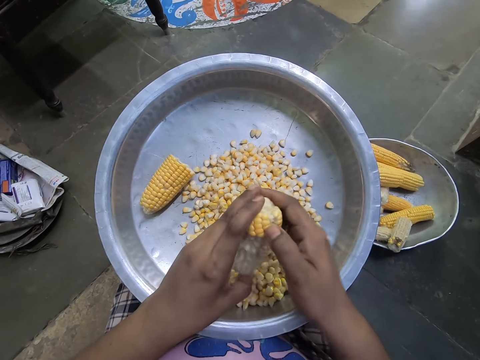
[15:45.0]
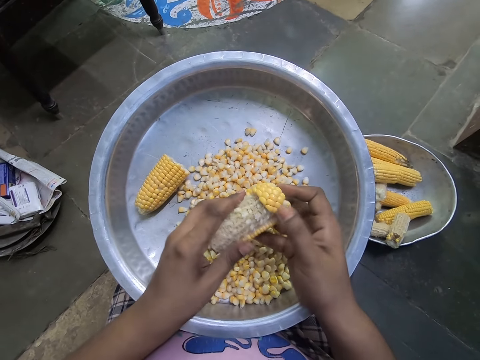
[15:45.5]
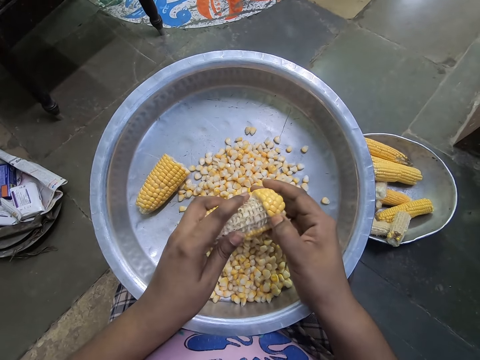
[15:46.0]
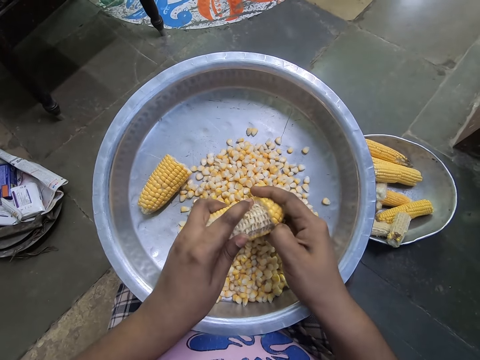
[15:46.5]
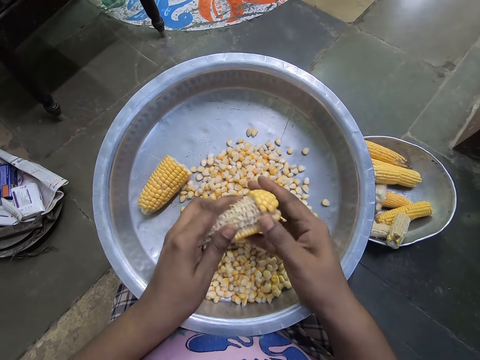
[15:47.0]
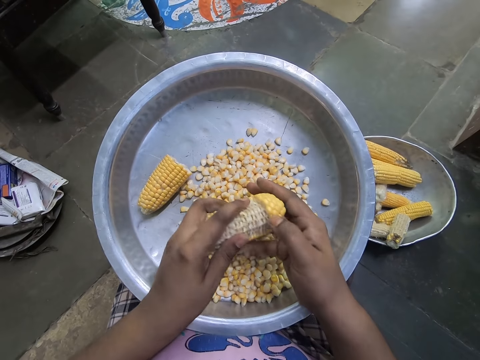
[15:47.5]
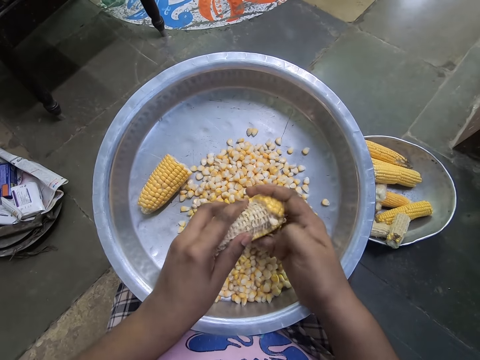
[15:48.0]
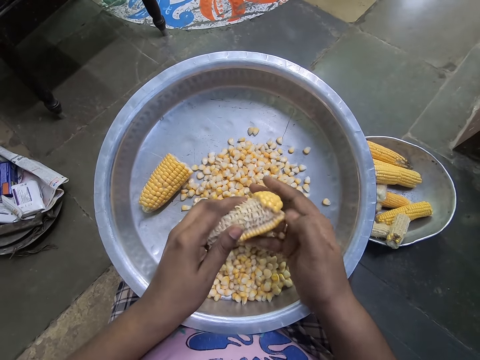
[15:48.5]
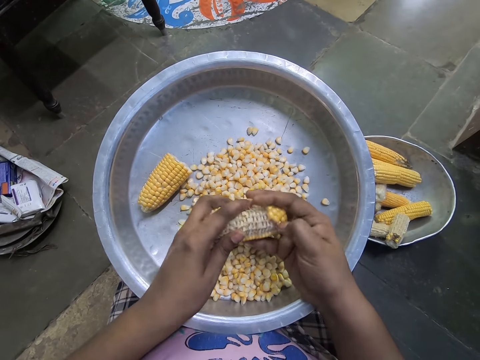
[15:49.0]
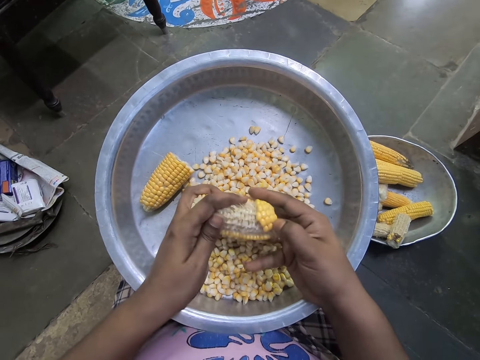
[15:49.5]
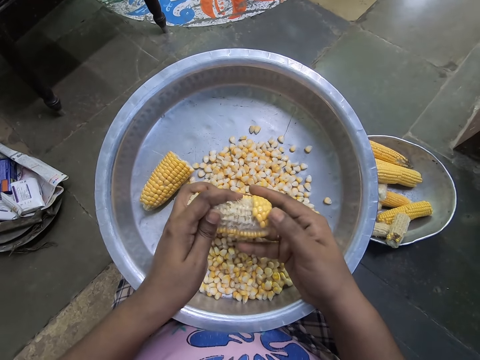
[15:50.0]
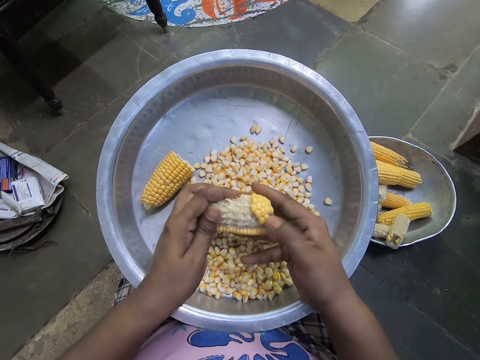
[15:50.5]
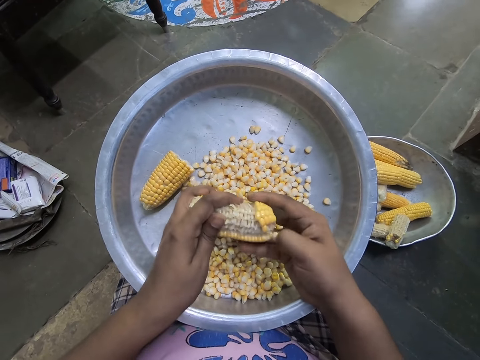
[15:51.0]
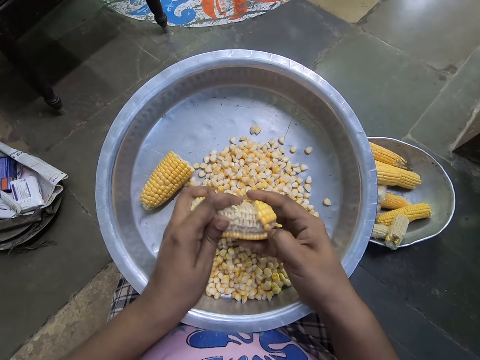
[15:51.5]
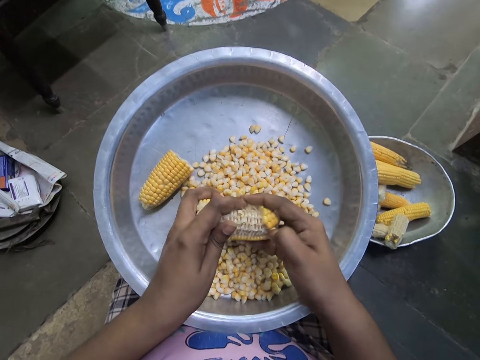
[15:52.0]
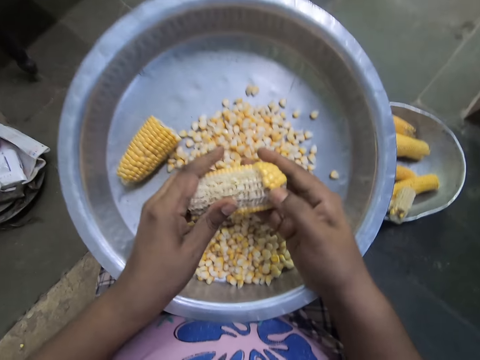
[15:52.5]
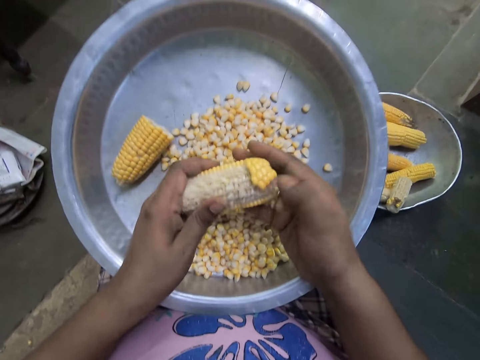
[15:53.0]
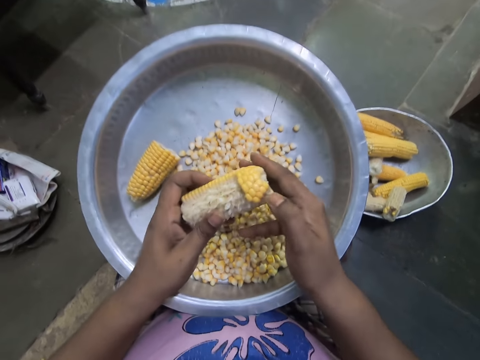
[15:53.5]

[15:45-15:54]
The camera wearer rotates the corncob in her hands. She shells corn from the corncob into the stainless tray on her lap with her right hand.

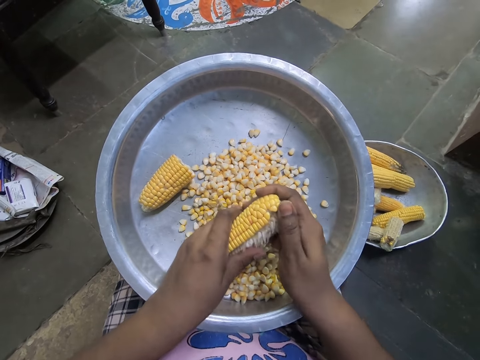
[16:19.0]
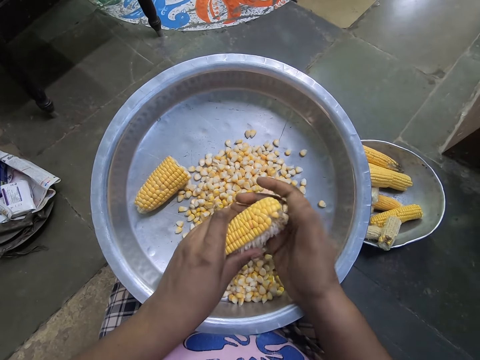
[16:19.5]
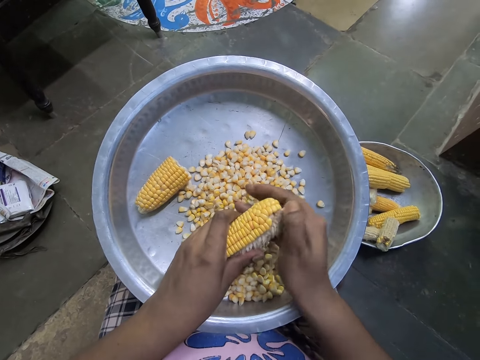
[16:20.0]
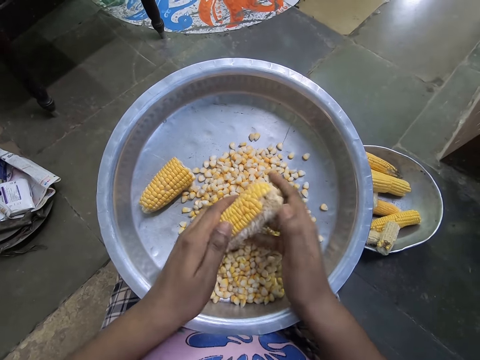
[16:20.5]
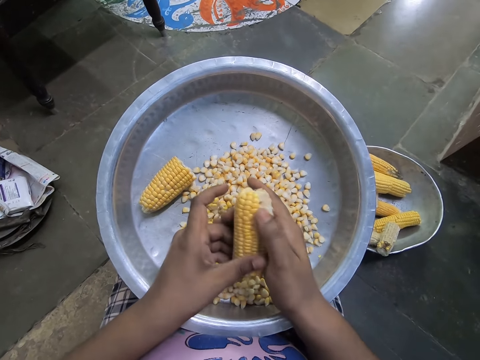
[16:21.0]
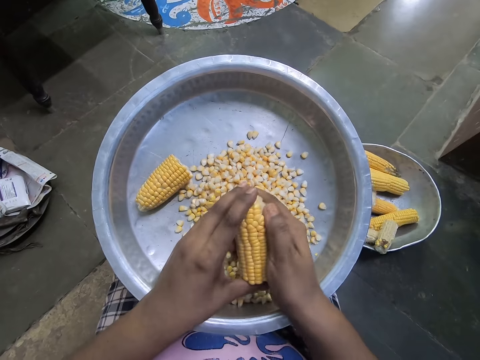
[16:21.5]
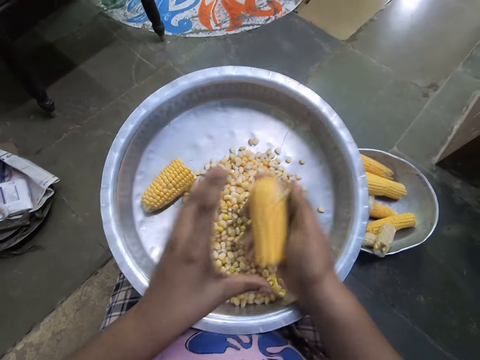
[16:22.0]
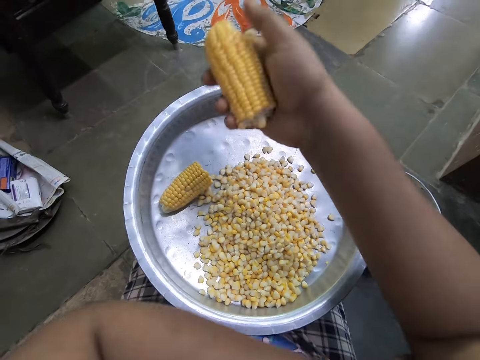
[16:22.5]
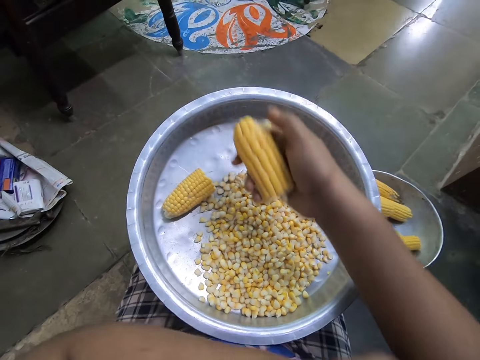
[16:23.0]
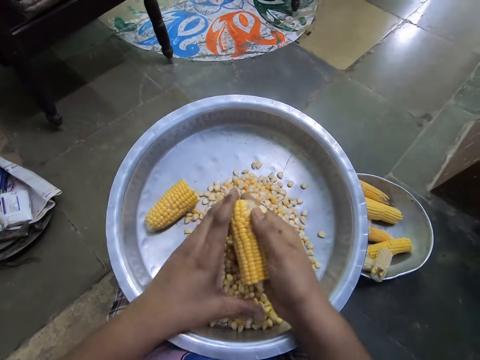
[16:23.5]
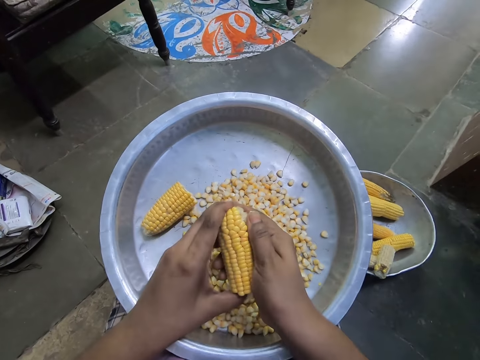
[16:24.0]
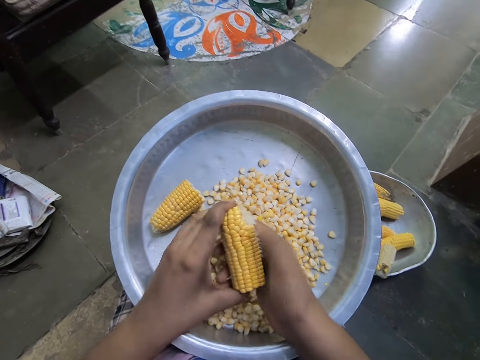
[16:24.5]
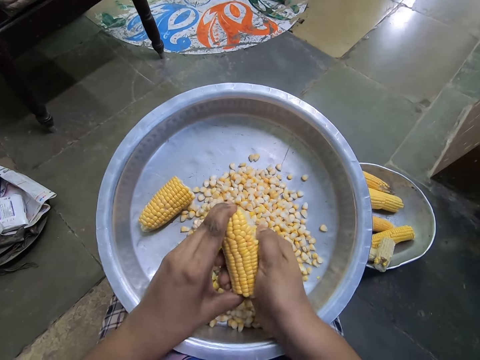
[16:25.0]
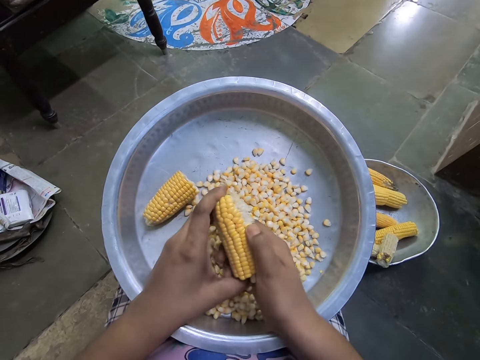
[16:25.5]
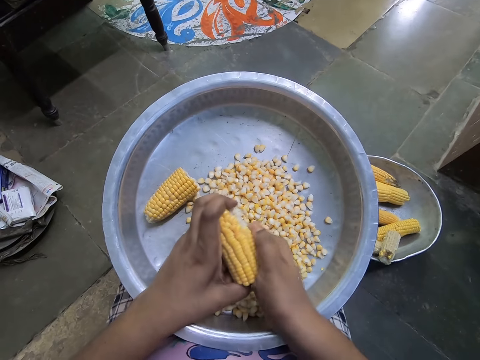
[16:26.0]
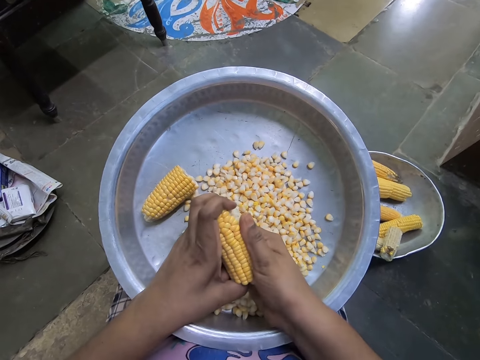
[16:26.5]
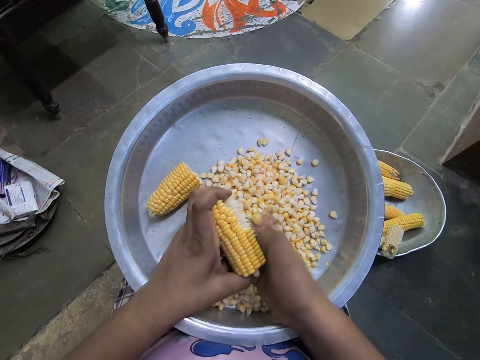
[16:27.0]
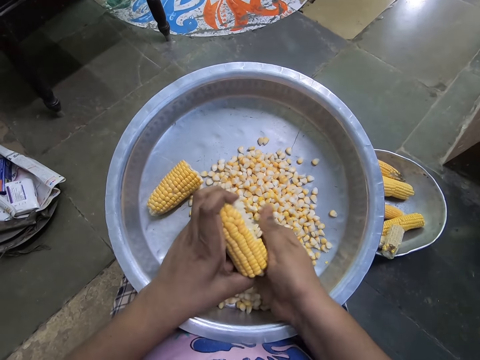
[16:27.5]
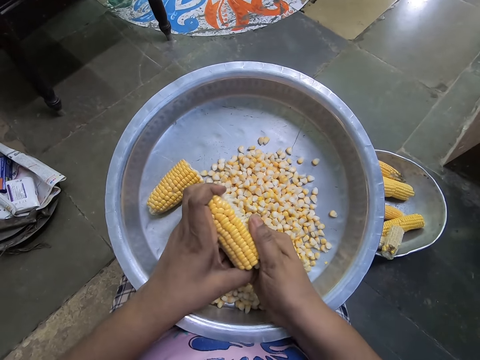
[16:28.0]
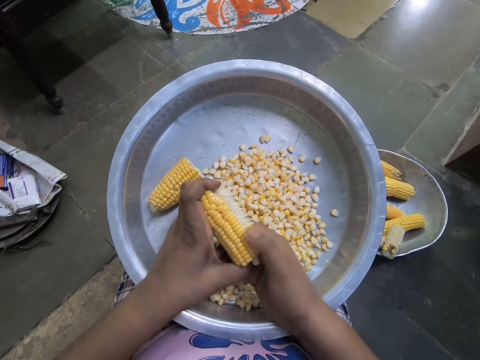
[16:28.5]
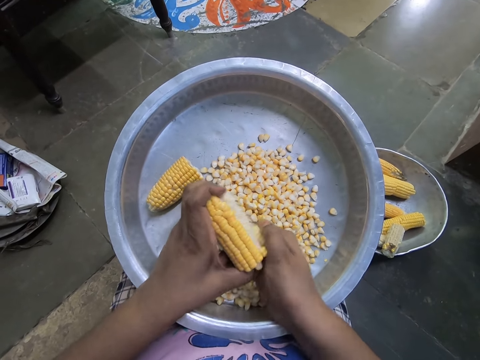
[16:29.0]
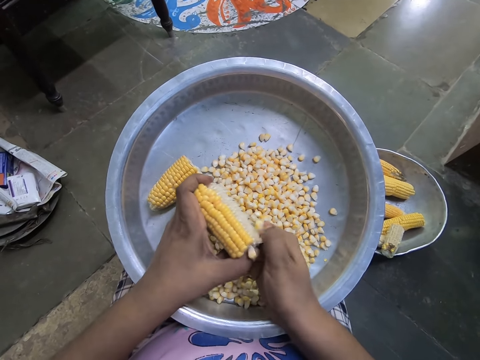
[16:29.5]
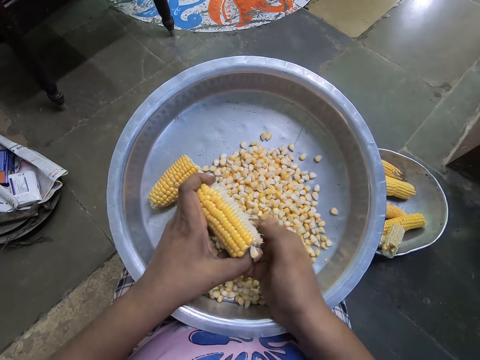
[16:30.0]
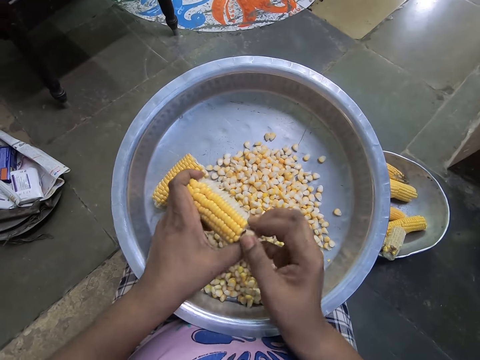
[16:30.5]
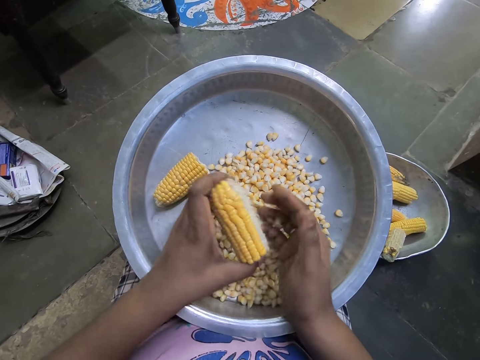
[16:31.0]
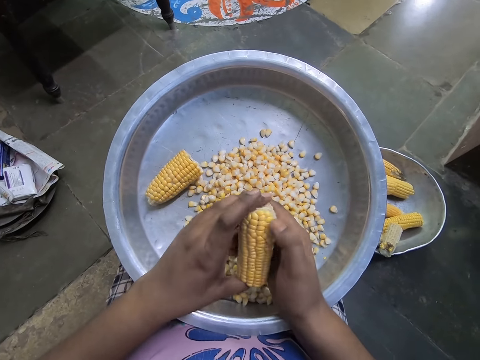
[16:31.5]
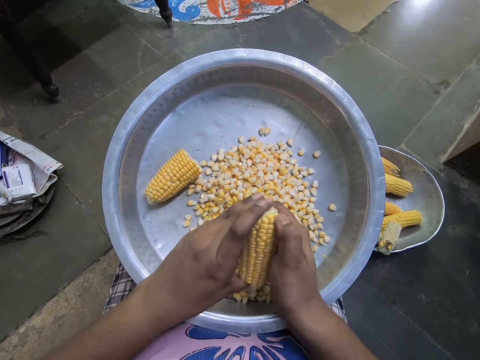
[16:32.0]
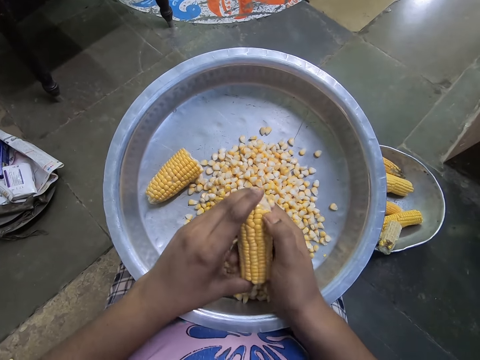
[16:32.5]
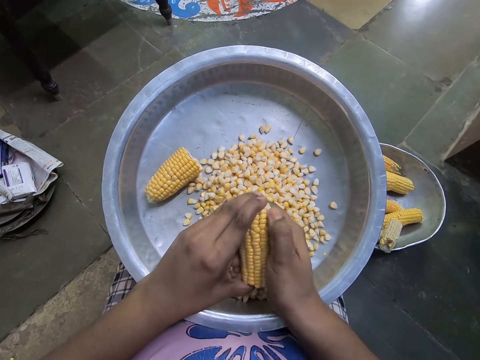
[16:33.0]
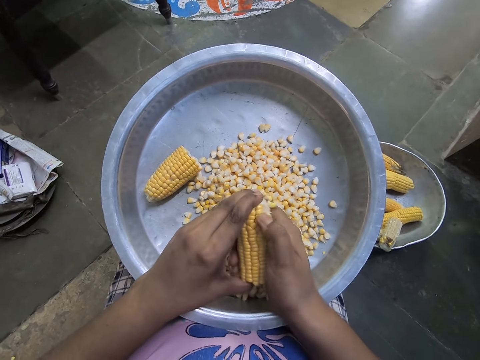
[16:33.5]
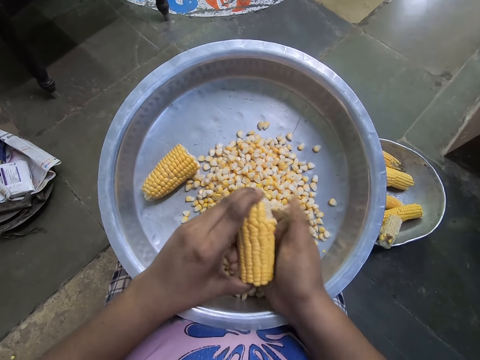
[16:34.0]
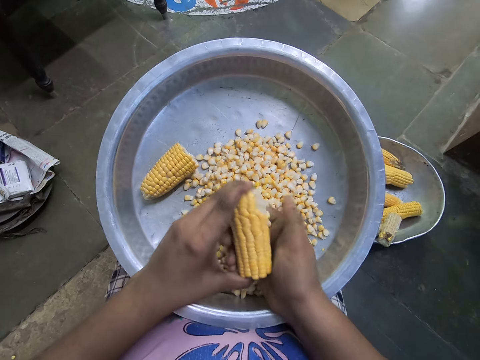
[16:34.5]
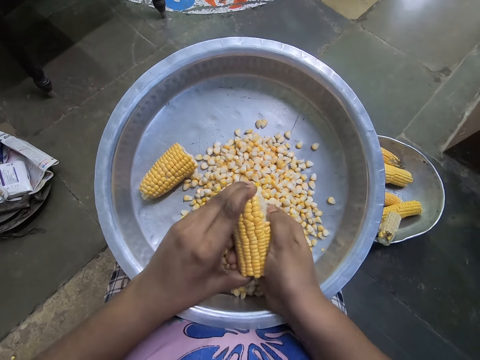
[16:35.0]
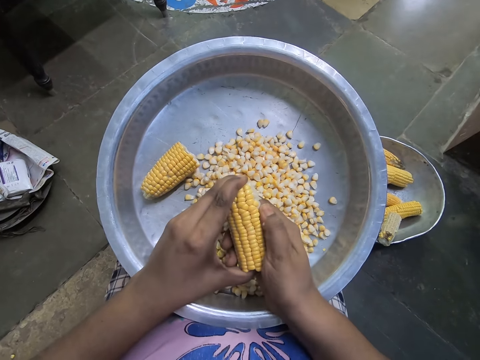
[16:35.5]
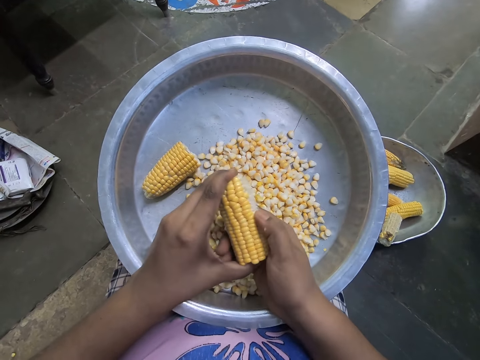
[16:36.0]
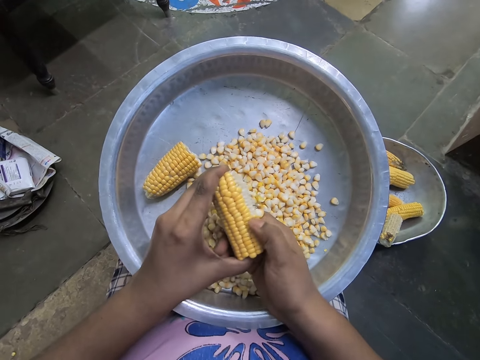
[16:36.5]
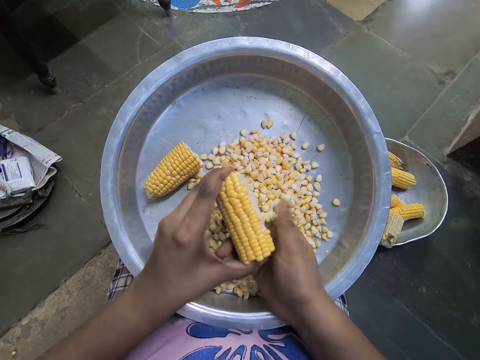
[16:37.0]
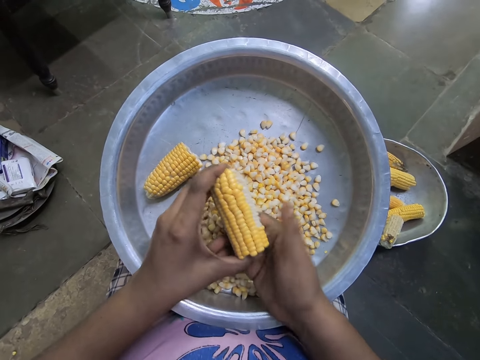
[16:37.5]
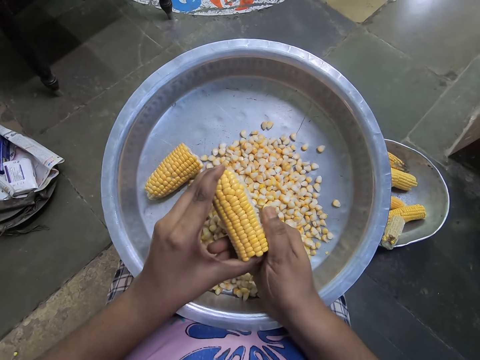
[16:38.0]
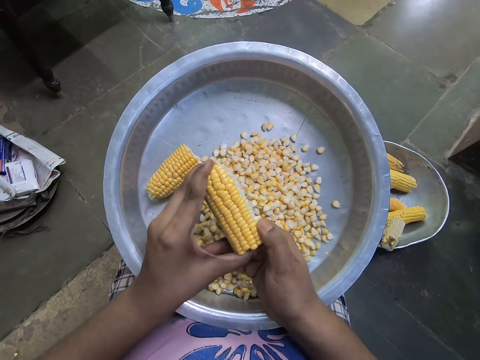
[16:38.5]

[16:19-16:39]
The camera wearer rotates the corncob in her hands. She shells corn from the corncob into the stainless tray on her lap with her right hand. She touches her right arm with her left hand. She moves the hands. She shells corn from the corncob into the stainless tray on her lap with her right hand.
